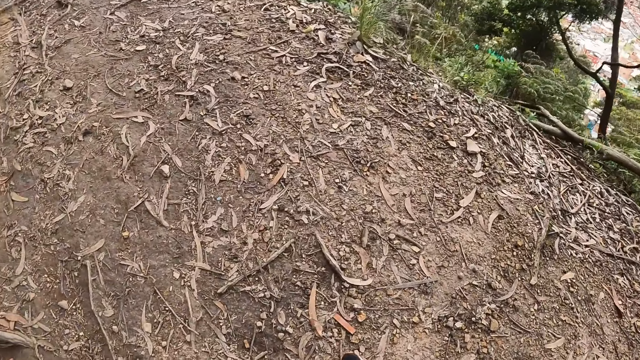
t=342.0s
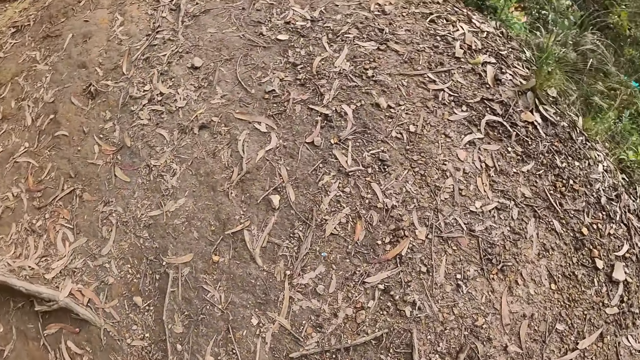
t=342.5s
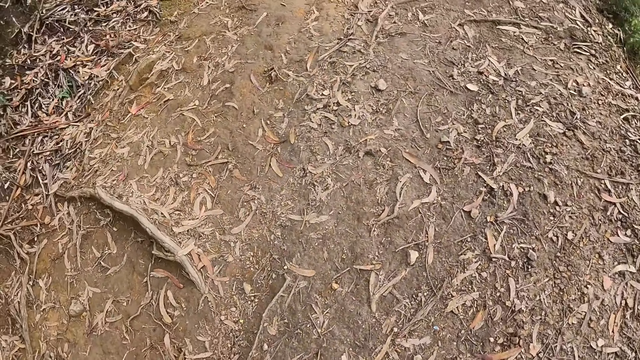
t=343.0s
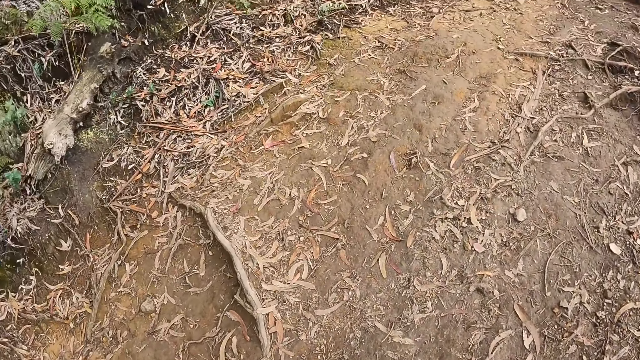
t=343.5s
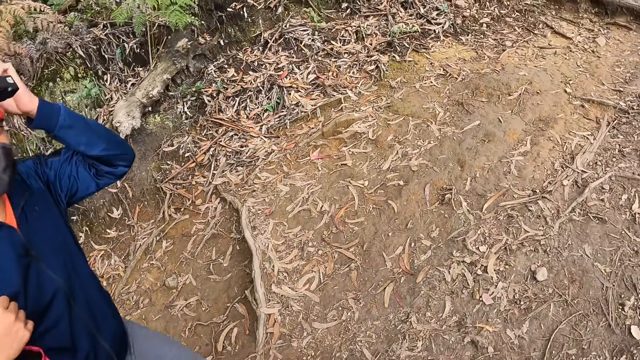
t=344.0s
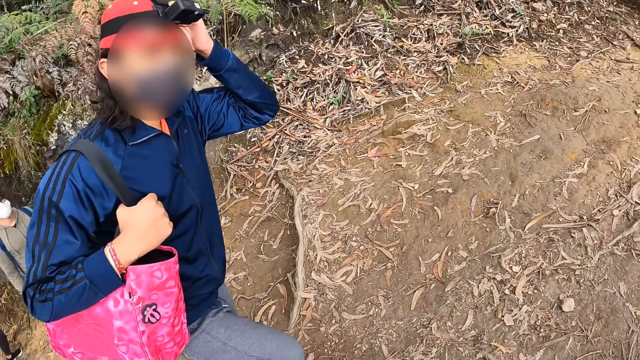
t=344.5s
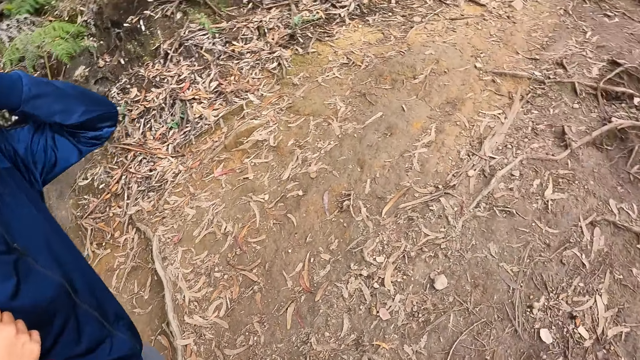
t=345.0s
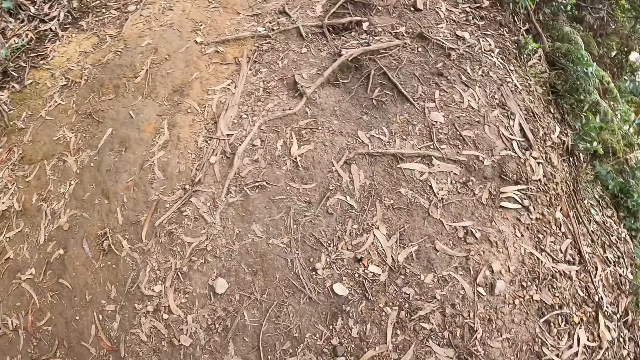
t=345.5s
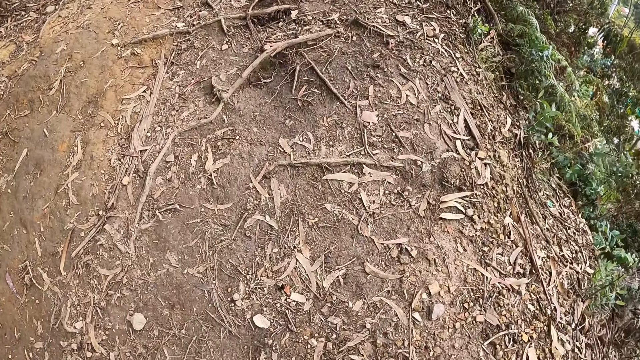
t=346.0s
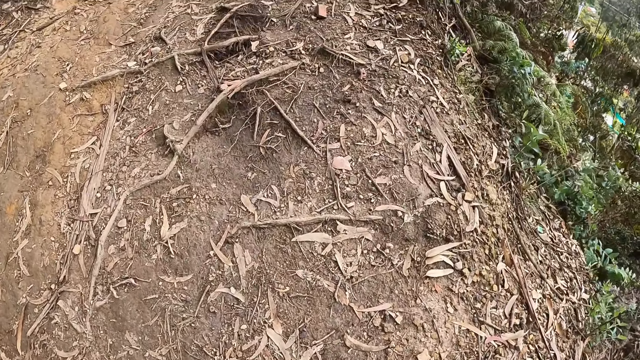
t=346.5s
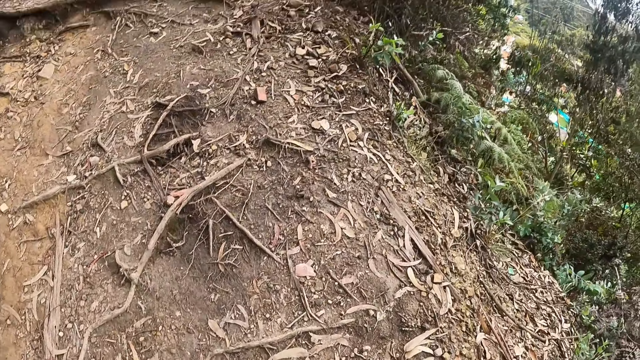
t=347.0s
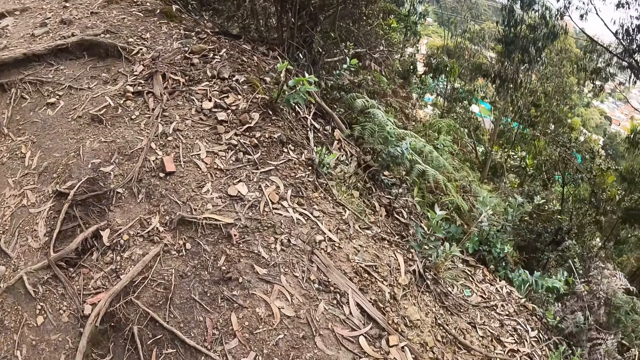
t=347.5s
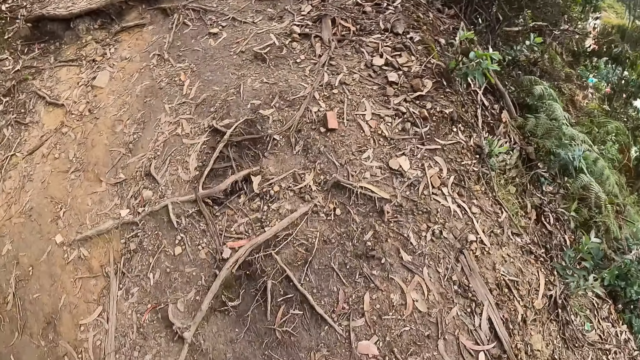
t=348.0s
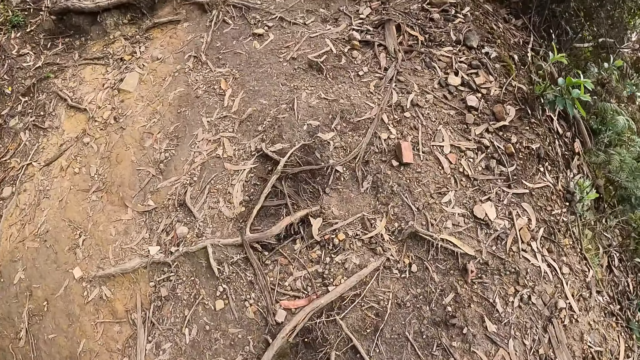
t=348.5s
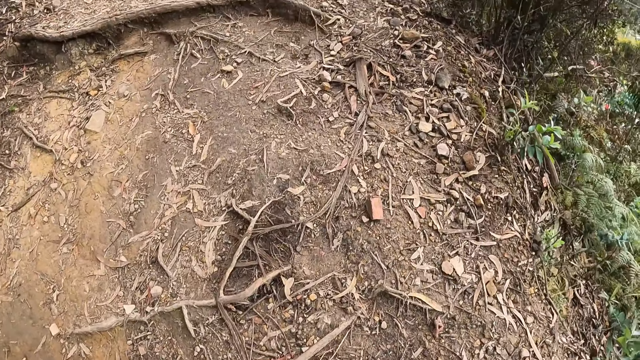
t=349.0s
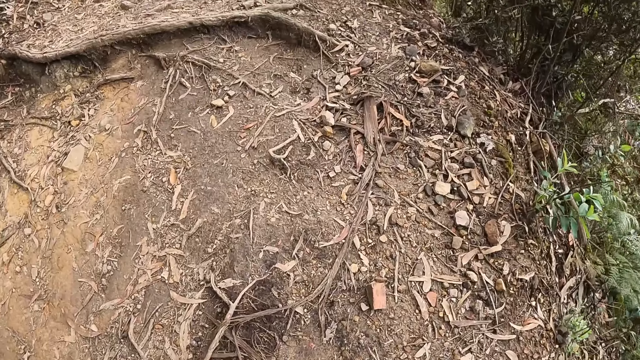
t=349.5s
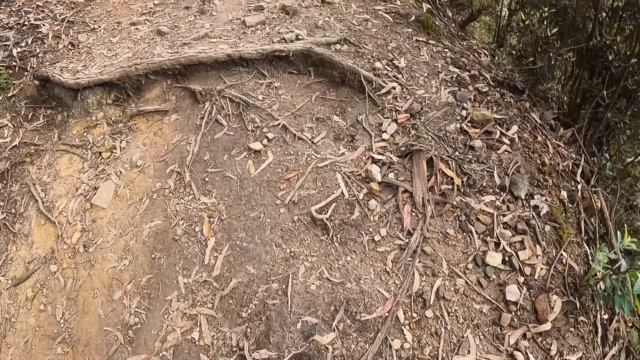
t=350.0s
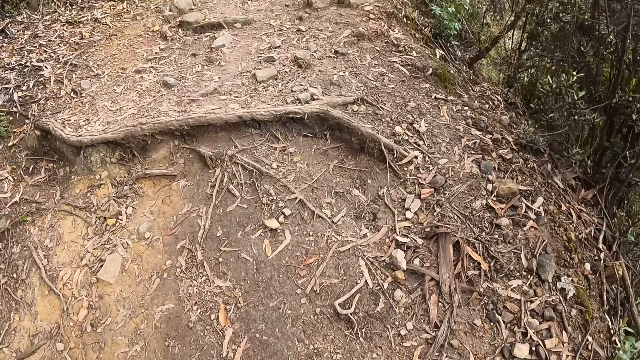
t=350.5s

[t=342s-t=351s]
The man touches a camera on his head with his left hand. The man looks at the camera wearer. The camera wearer hikes along the mountain.

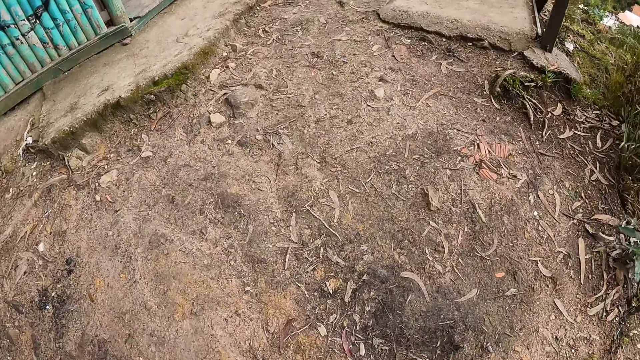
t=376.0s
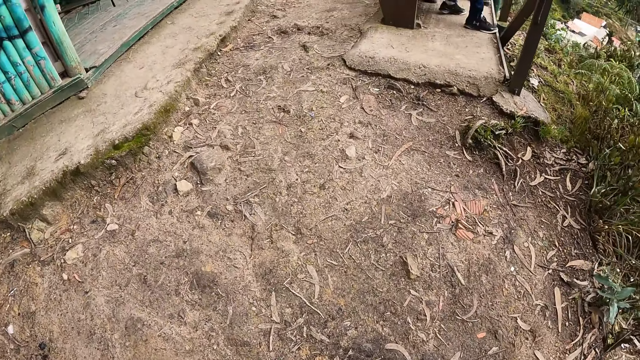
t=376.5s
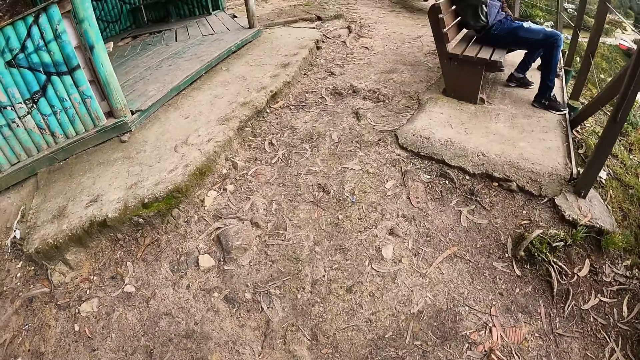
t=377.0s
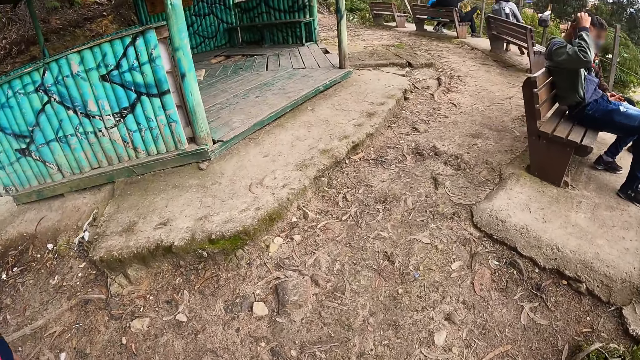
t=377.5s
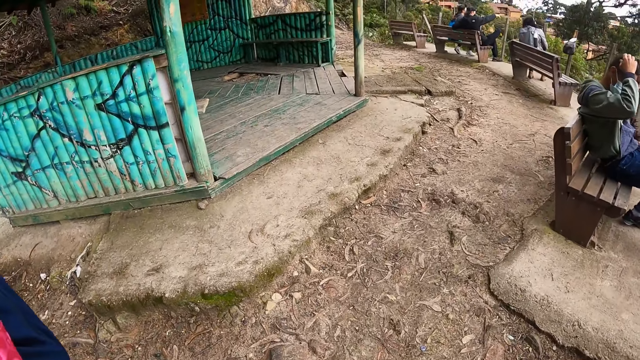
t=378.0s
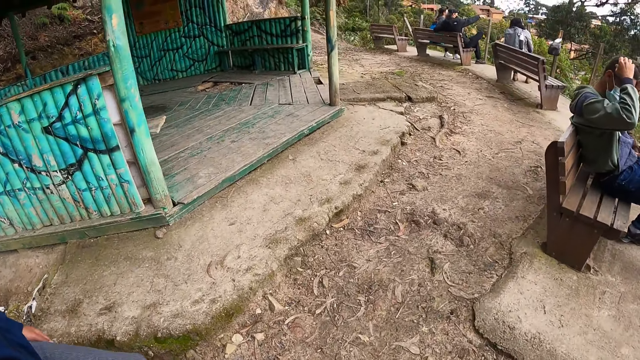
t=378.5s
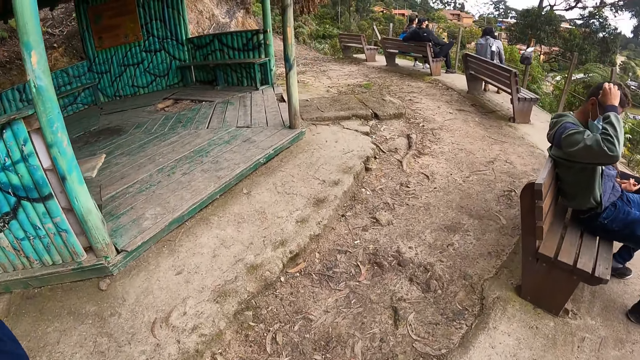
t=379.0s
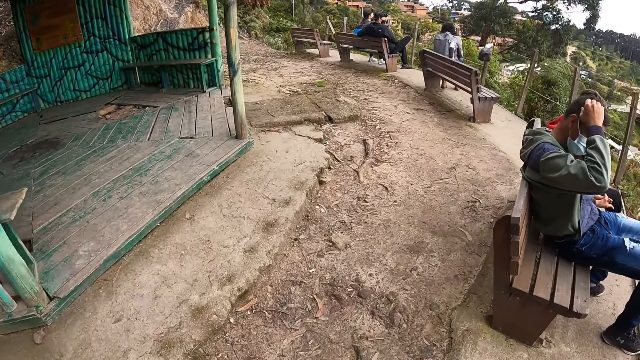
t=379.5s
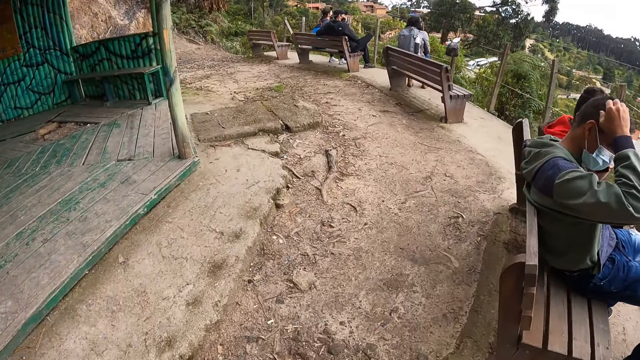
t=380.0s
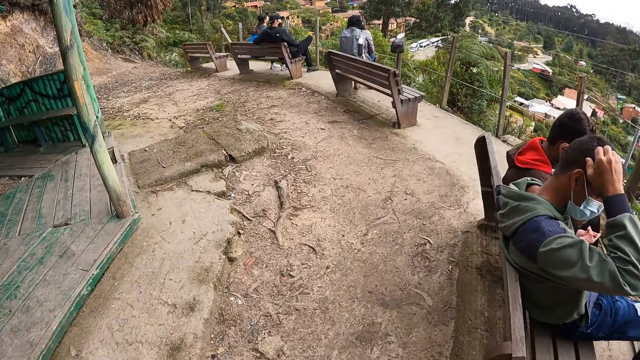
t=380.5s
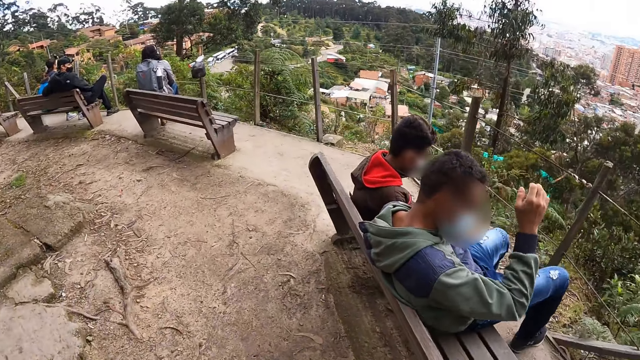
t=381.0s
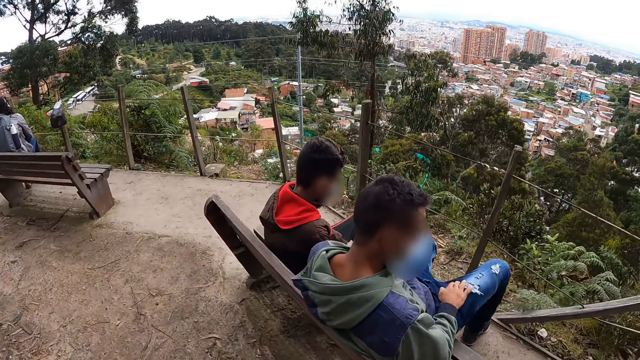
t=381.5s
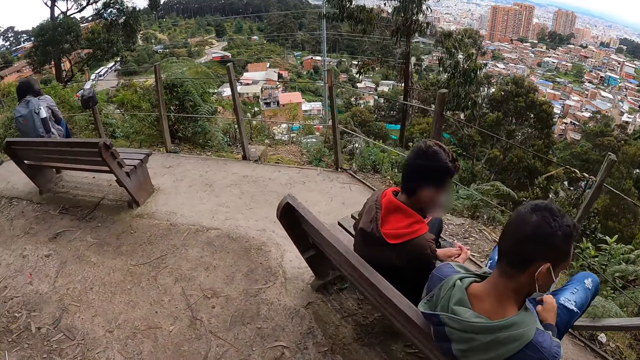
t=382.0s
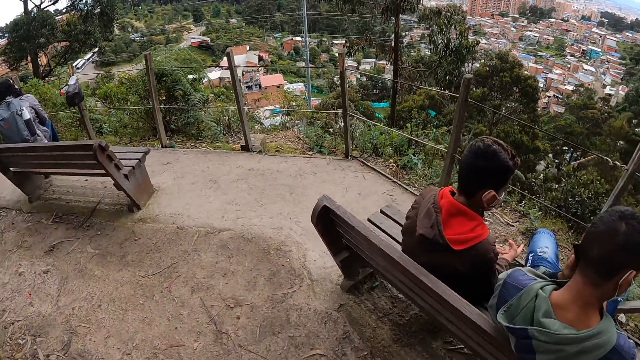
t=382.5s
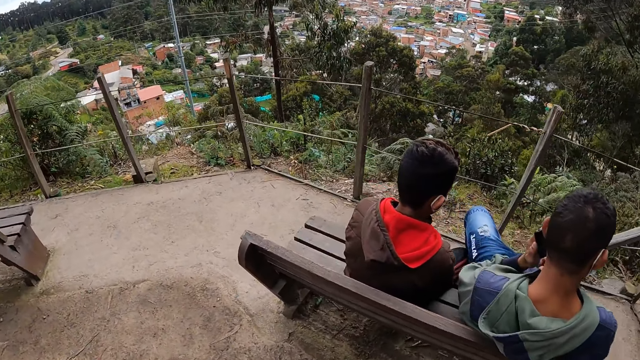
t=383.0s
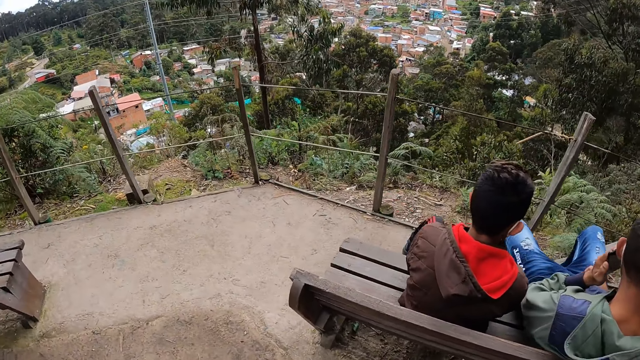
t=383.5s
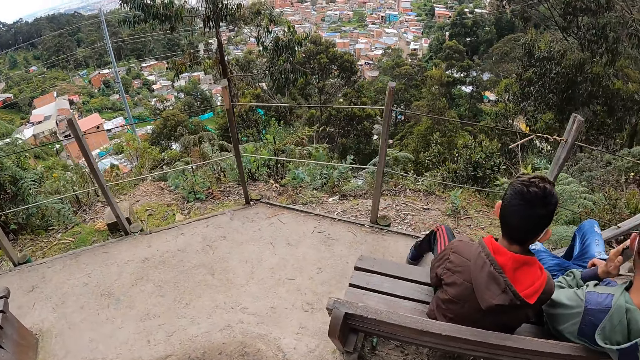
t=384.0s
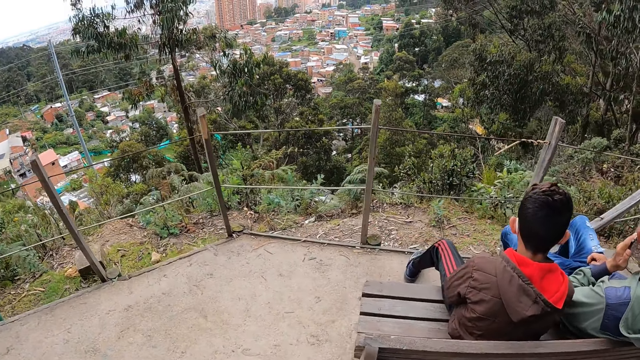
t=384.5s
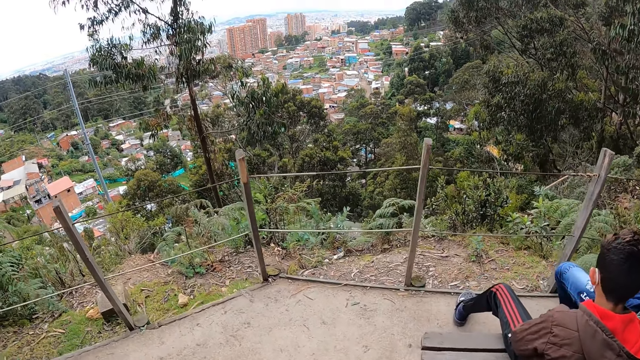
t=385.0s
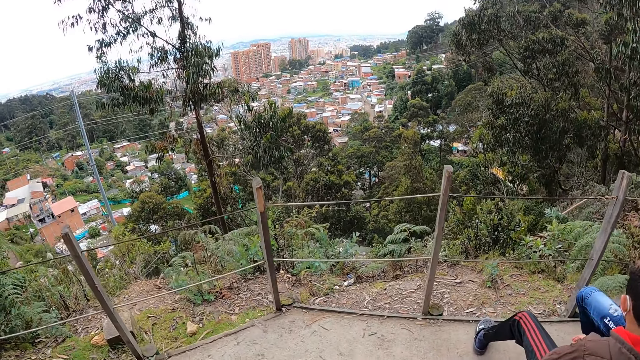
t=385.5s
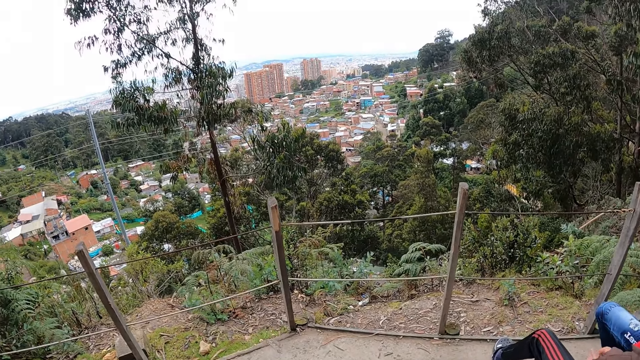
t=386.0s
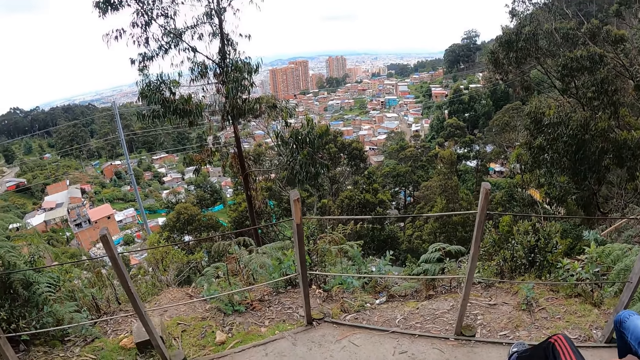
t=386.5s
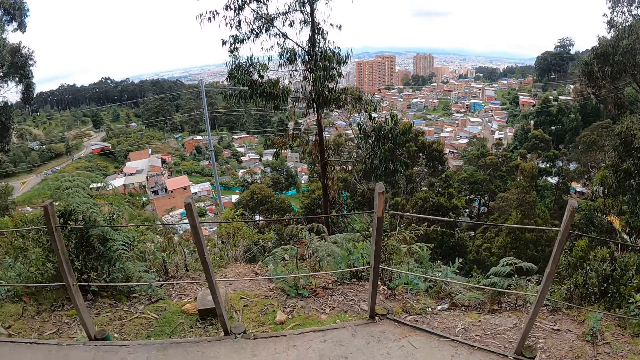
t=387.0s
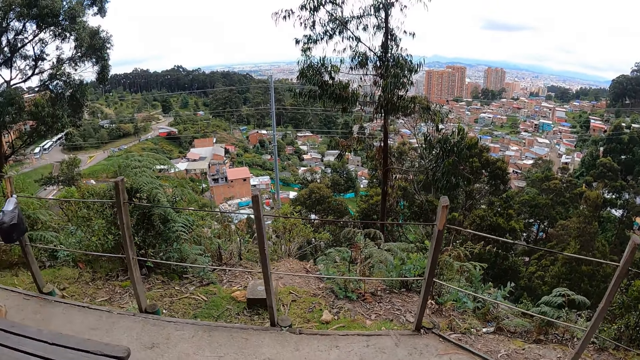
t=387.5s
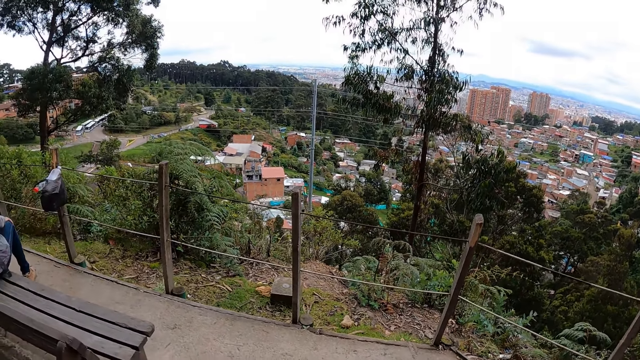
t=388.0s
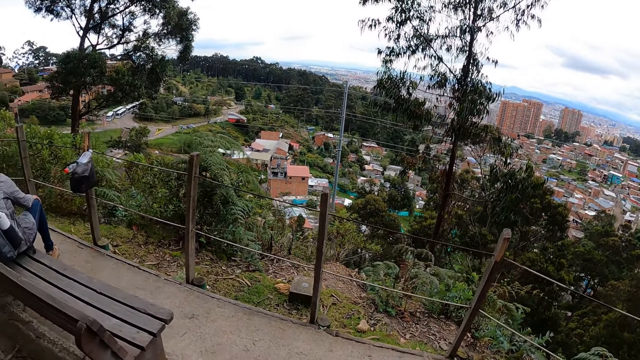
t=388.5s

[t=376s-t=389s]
The man scratches his head with his right hand and sits on a chair. A boy sits on a chair. The man puts a phone in his left ear with his left hand. The camera wearer looks around.
